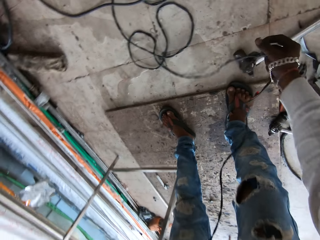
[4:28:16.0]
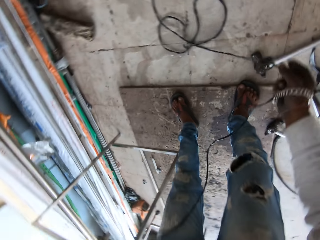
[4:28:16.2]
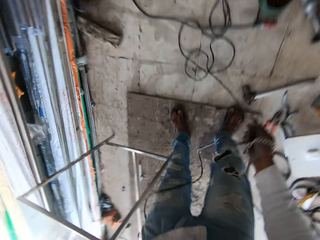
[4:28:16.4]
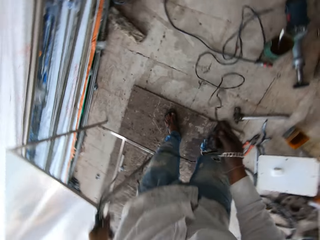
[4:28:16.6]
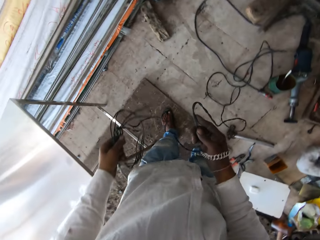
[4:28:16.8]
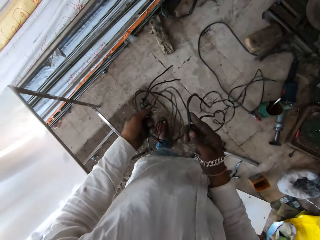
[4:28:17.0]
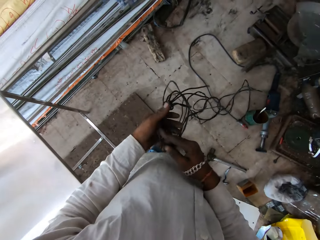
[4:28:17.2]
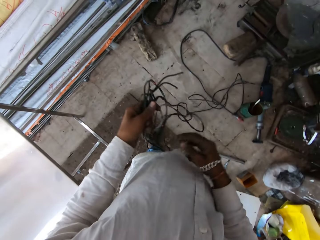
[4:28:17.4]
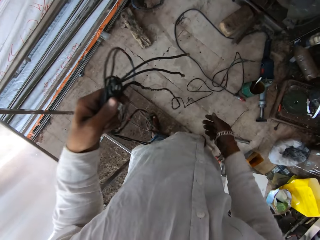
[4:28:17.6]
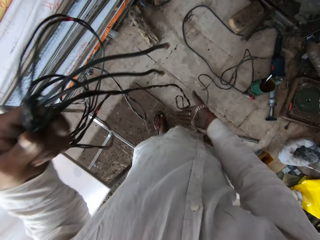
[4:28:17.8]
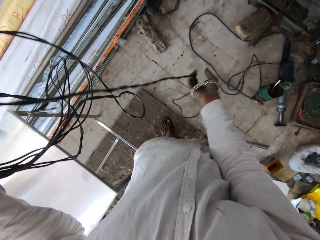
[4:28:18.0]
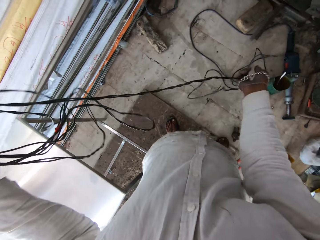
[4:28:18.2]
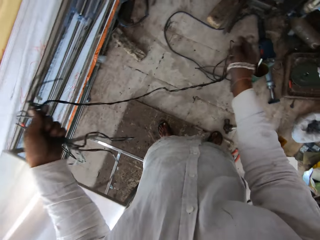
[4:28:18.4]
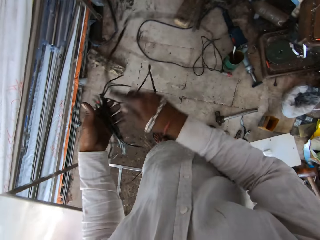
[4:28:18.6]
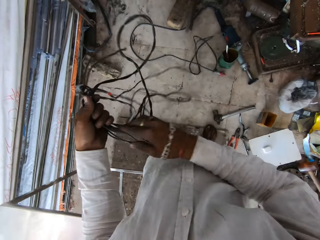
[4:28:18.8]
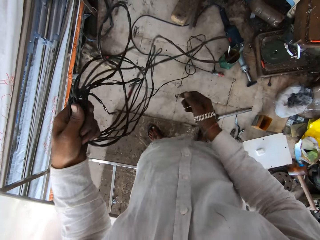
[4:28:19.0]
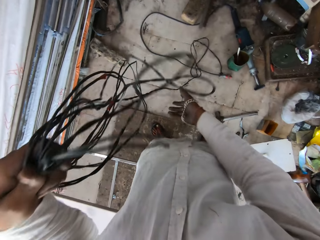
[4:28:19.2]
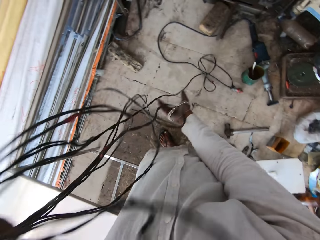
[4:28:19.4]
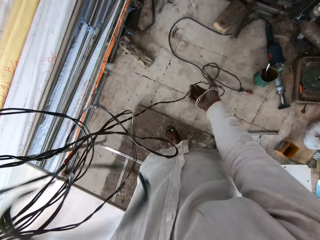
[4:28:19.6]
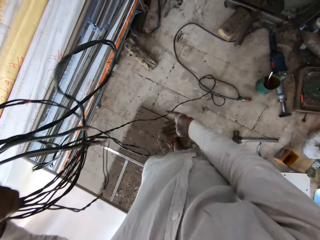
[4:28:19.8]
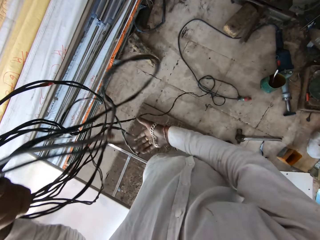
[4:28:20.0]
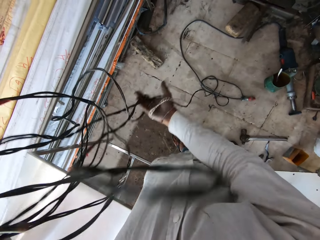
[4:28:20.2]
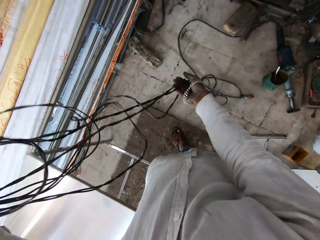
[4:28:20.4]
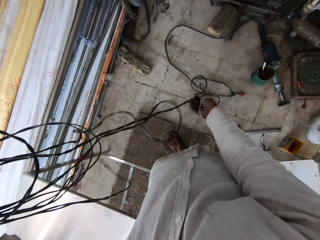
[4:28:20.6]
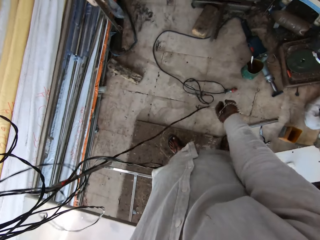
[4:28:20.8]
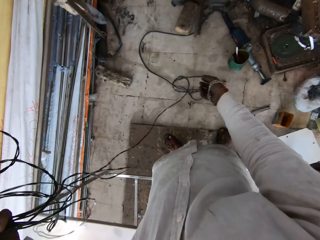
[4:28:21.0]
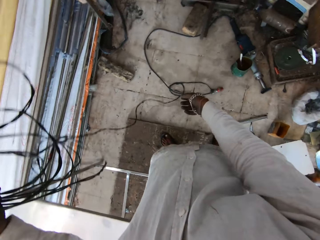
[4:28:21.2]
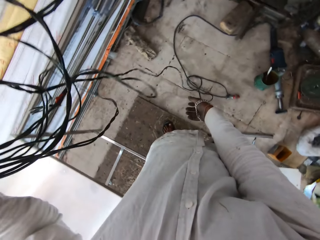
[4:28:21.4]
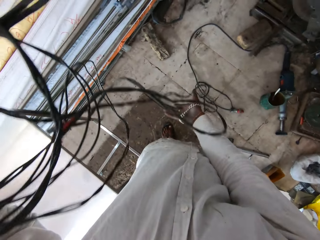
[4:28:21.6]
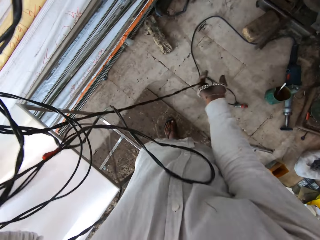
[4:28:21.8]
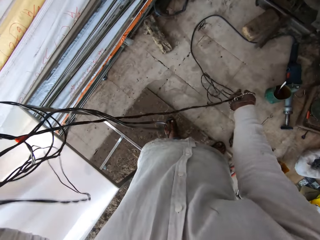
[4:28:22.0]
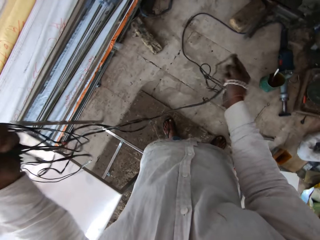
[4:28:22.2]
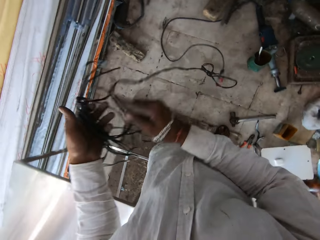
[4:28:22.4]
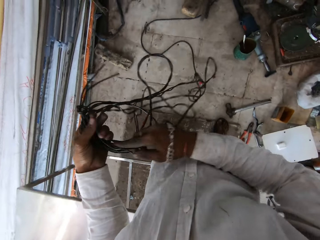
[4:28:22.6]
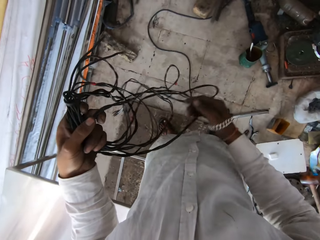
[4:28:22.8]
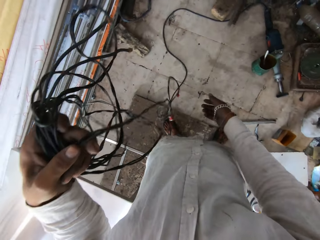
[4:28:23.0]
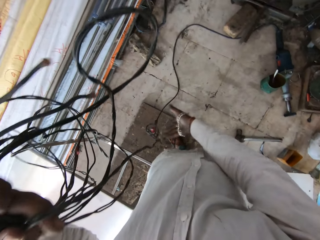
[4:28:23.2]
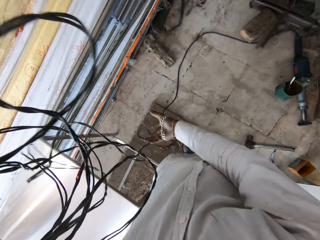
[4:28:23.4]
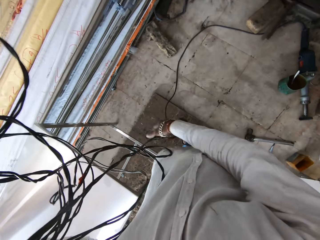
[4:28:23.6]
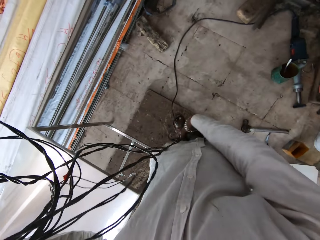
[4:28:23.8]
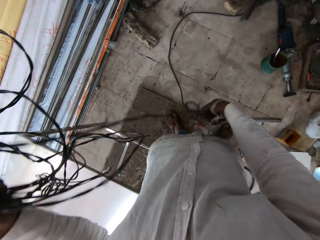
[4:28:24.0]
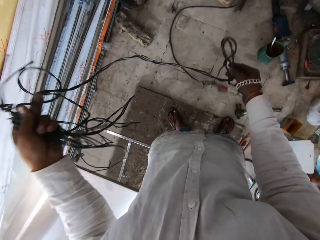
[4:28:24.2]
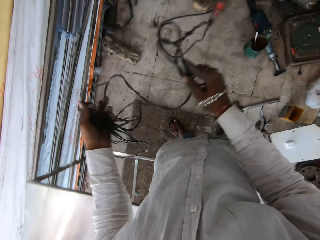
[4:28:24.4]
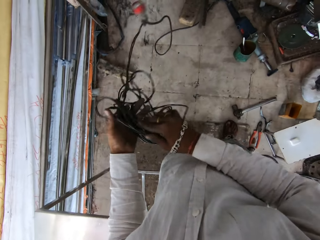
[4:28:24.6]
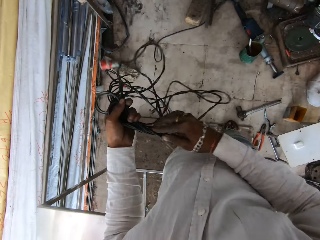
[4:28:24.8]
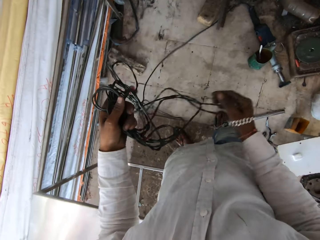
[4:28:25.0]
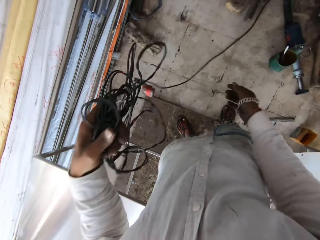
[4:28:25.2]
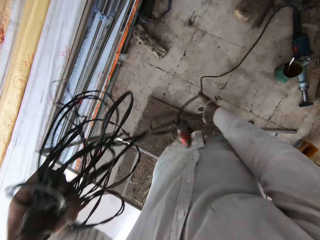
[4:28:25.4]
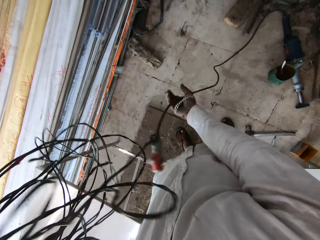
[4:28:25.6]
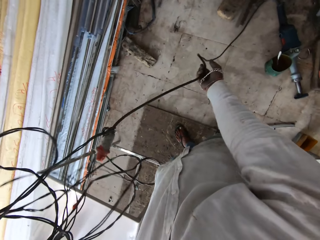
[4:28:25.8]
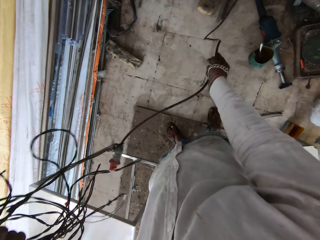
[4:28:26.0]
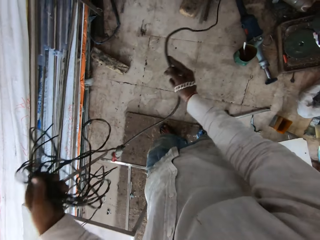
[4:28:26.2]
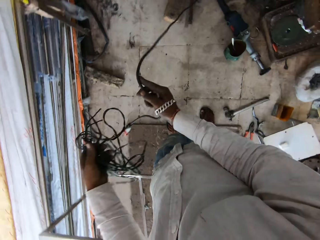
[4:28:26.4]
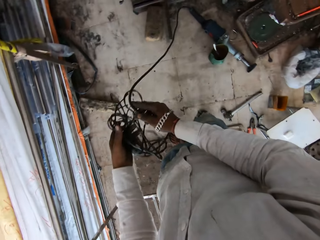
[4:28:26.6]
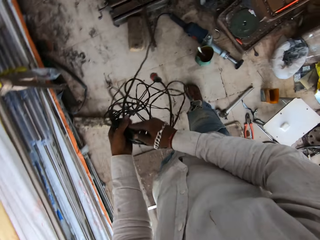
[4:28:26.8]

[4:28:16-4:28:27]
The camera wearer pushes the hammer on the floor with the right hand. They fold the cable. They pull the cable with the right hand. They hold the cable with the left hand.

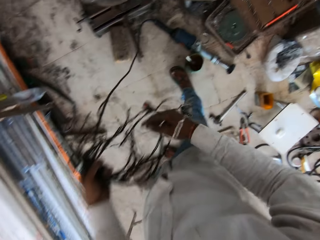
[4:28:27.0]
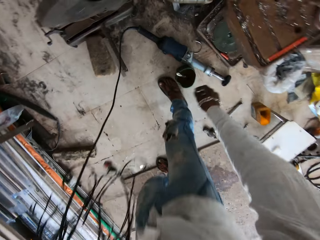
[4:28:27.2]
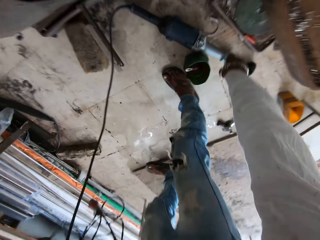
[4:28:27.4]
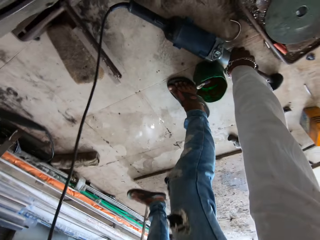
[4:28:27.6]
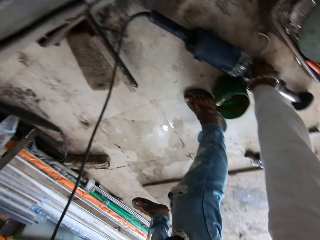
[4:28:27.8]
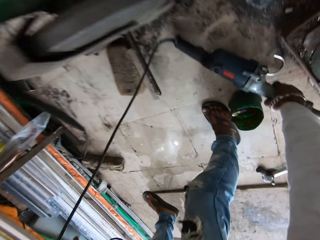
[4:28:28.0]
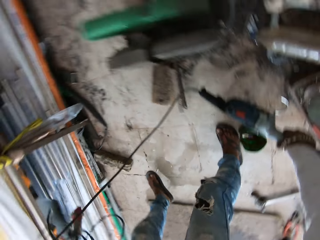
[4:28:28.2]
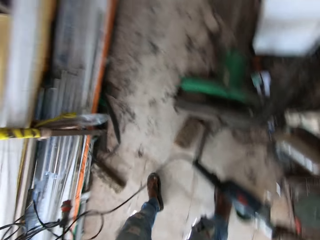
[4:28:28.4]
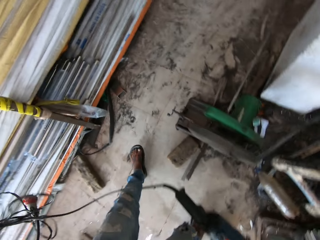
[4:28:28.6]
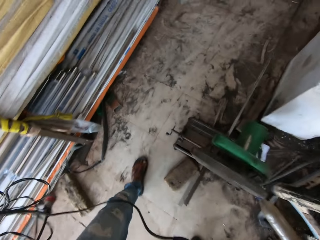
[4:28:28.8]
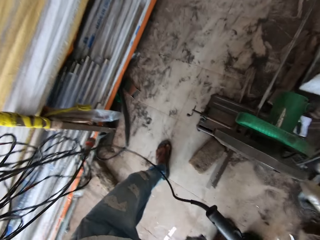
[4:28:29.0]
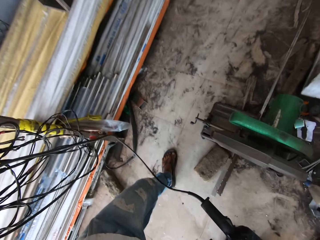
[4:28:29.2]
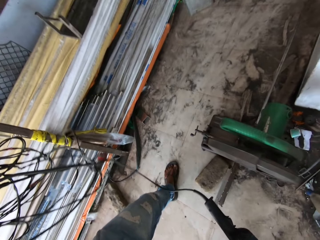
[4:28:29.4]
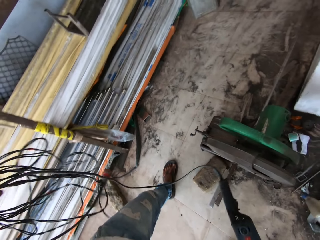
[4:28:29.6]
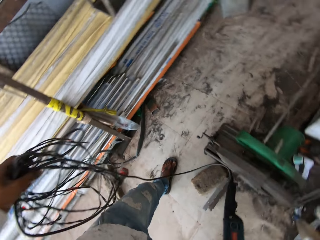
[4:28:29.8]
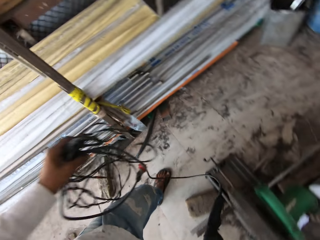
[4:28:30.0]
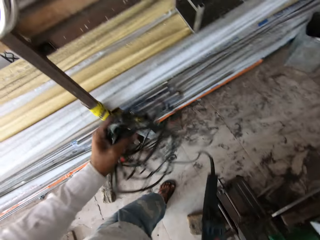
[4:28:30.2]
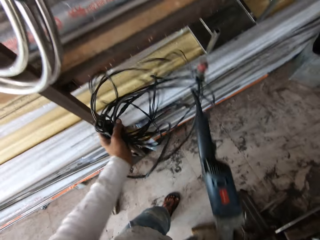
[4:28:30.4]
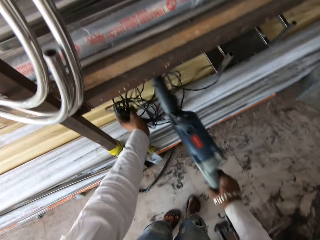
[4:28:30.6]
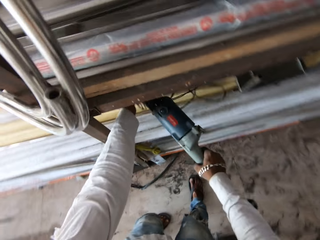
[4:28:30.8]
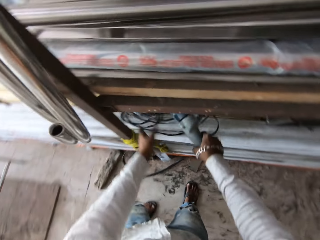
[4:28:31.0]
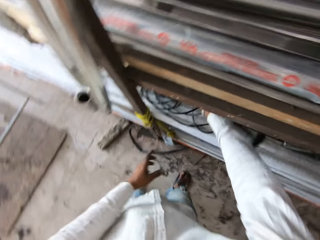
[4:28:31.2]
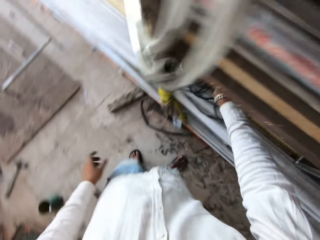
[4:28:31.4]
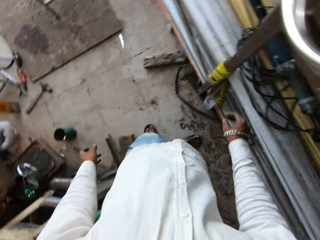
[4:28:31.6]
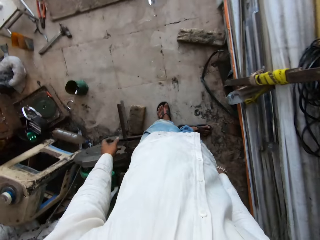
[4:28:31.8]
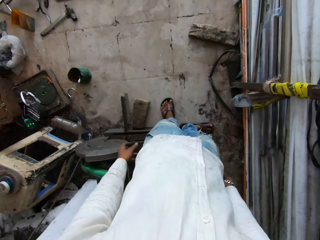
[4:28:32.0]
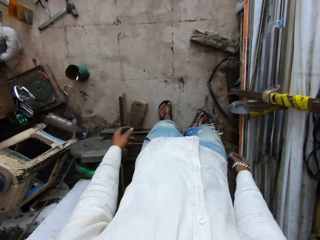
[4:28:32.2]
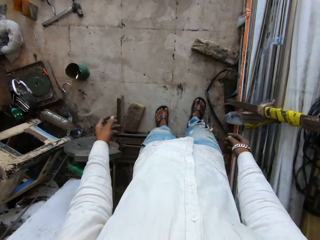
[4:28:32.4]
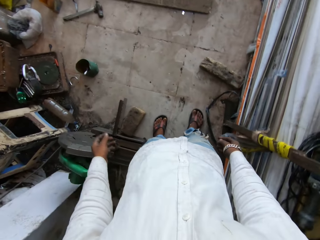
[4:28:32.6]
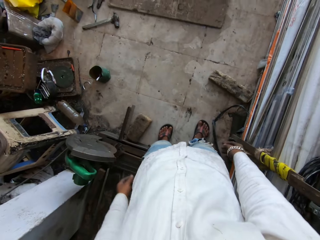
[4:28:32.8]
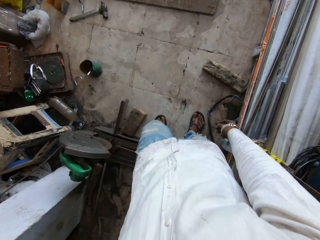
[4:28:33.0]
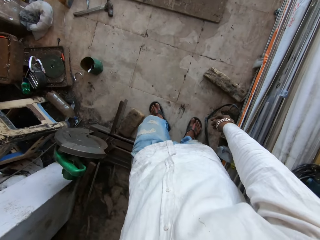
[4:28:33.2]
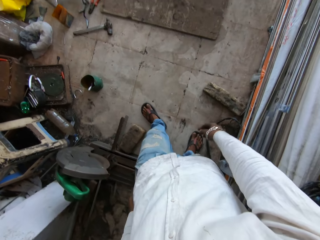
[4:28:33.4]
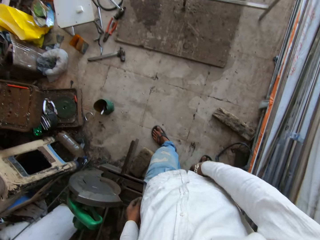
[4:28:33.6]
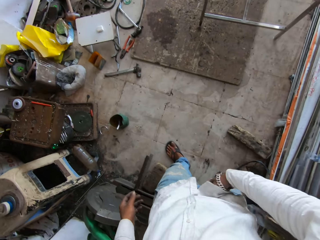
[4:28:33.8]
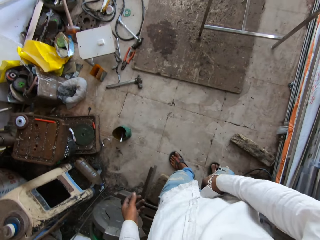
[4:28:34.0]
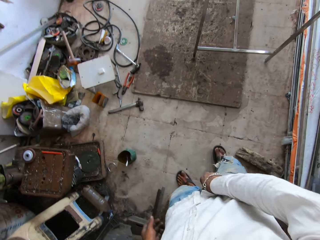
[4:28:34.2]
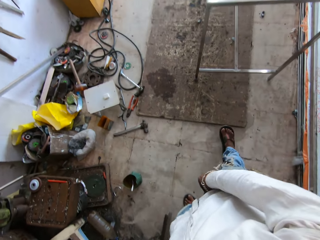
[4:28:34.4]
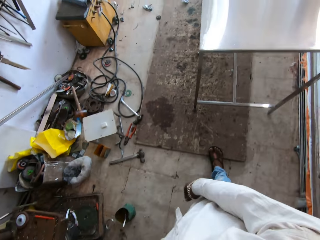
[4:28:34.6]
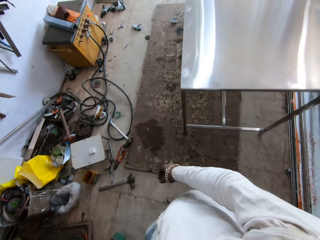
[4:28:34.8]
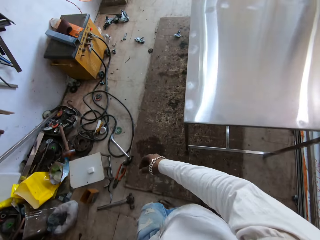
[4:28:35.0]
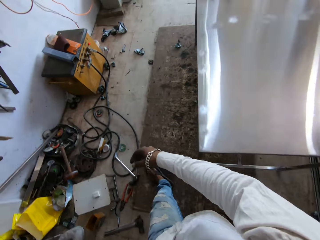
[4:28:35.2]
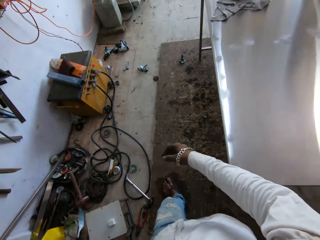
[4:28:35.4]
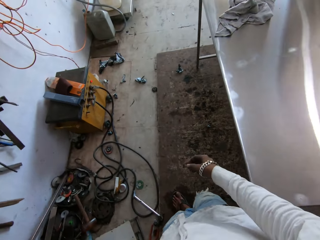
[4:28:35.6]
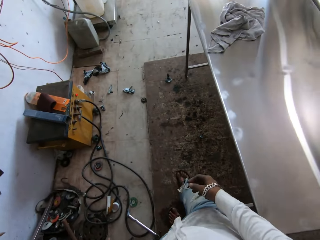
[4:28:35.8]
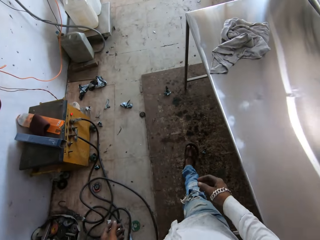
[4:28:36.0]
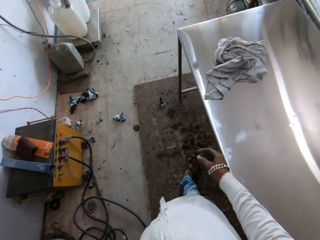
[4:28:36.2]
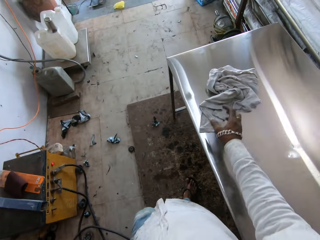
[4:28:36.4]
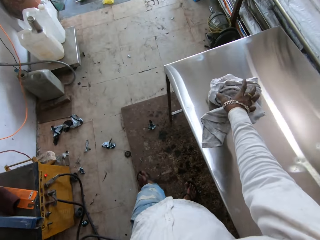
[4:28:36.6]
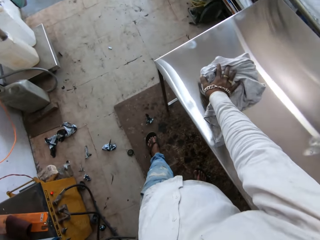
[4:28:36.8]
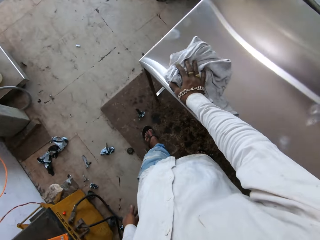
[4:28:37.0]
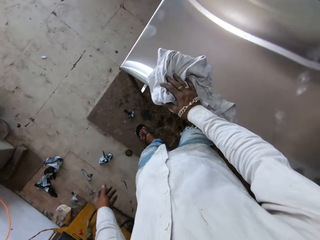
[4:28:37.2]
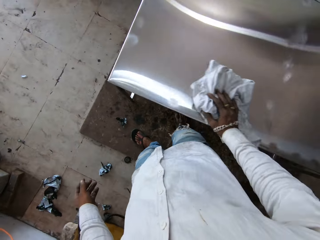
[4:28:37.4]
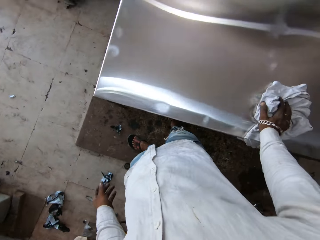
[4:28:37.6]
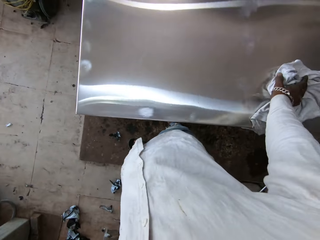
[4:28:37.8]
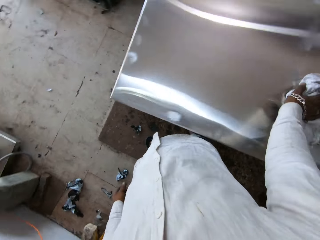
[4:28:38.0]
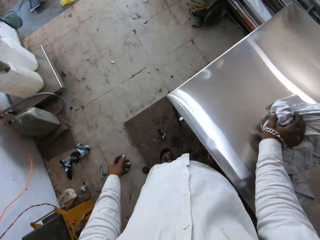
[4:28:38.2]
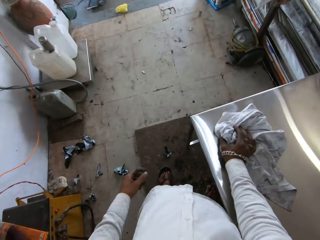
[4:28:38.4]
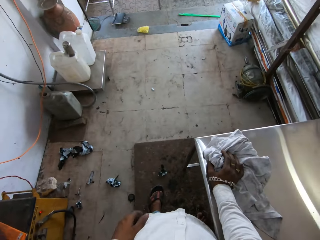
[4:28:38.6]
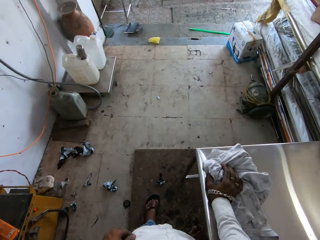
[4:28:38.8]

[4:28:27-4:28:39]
The camera wearer picks up the drill or grinder with something. They place the cable and drill on the surface in a shelf. They move in the workshop. They move the right hand around. They walk ahead. They wipe the table using a clothing material.
